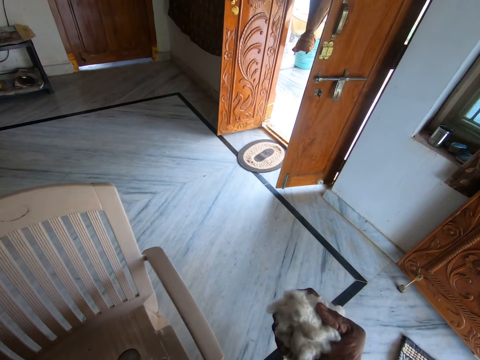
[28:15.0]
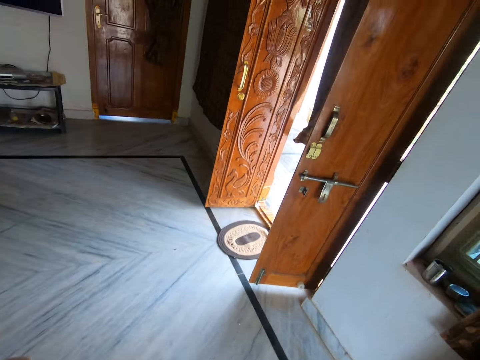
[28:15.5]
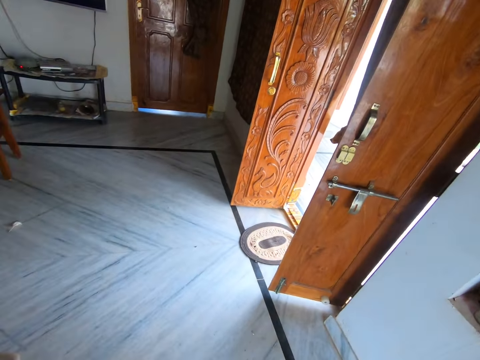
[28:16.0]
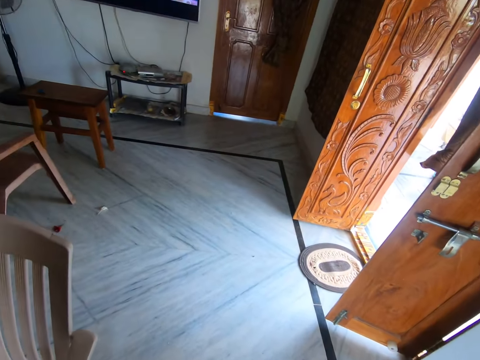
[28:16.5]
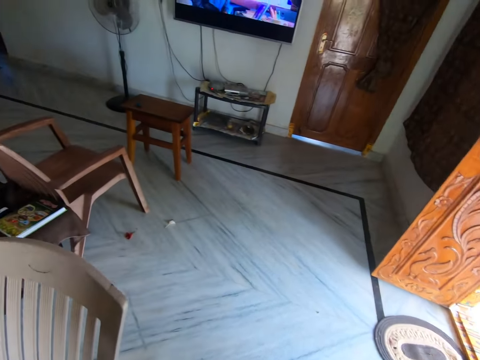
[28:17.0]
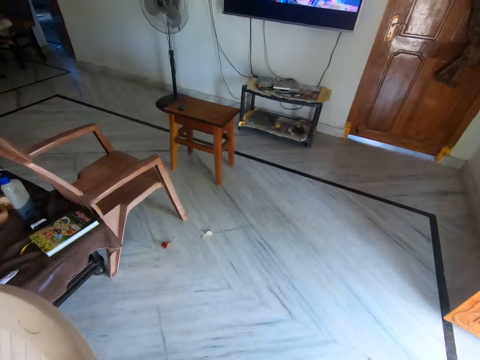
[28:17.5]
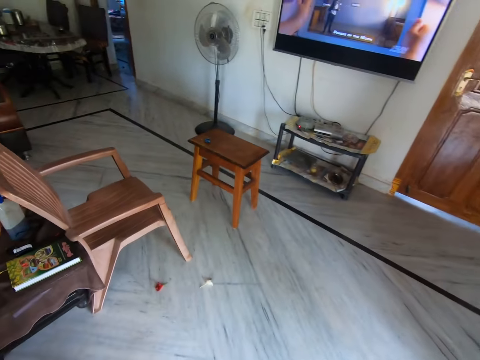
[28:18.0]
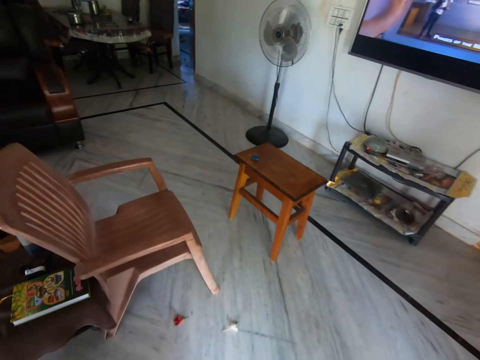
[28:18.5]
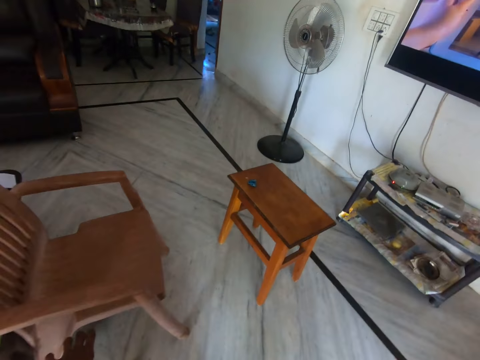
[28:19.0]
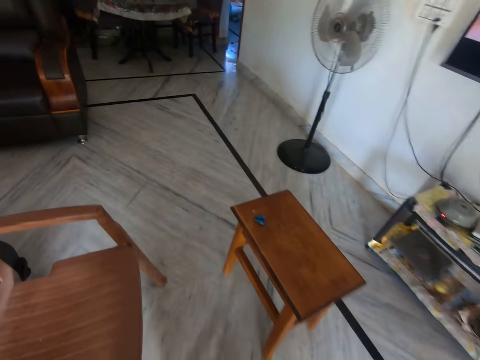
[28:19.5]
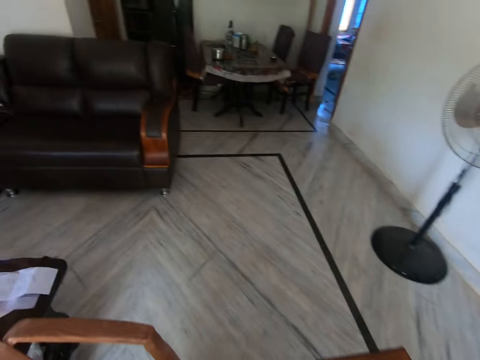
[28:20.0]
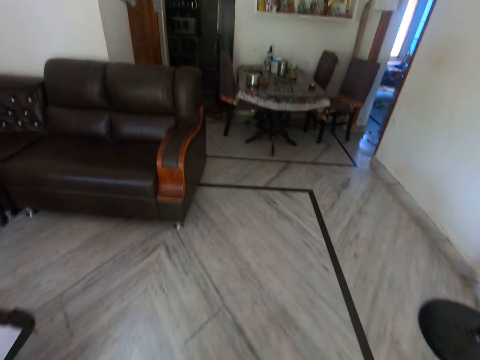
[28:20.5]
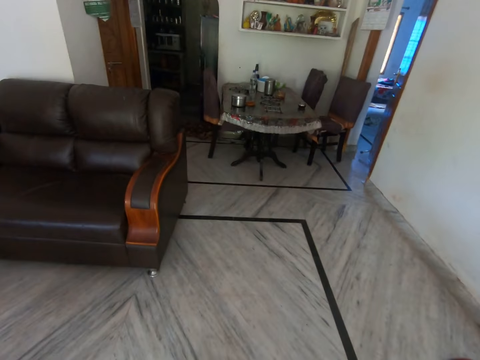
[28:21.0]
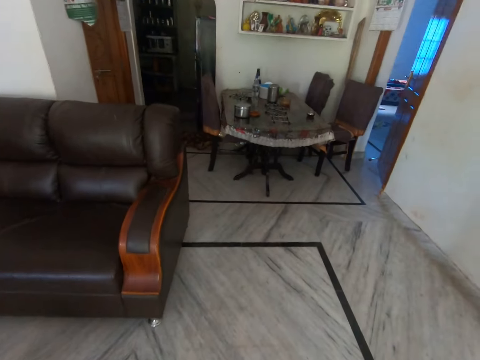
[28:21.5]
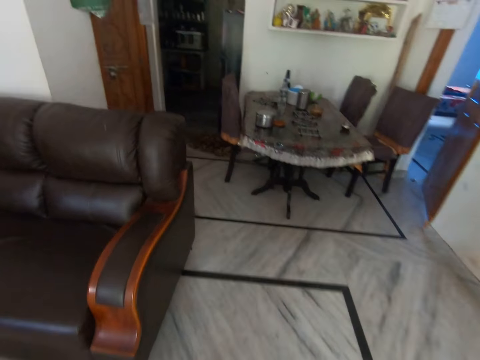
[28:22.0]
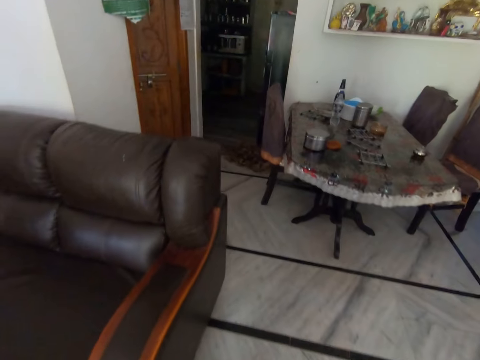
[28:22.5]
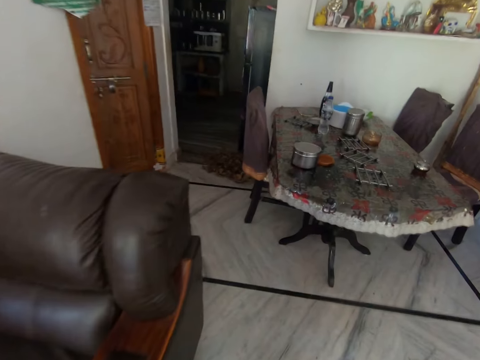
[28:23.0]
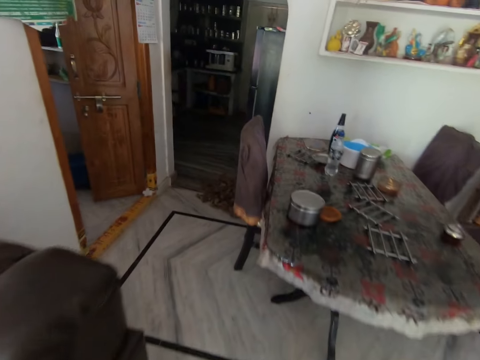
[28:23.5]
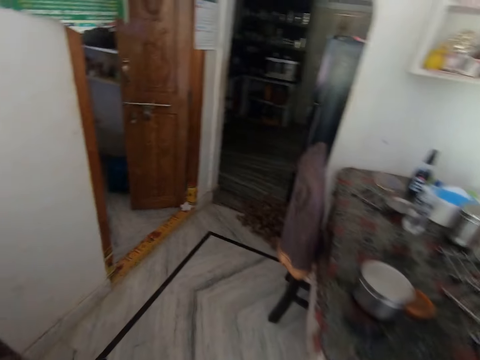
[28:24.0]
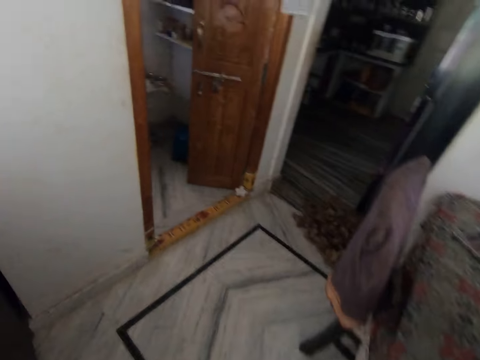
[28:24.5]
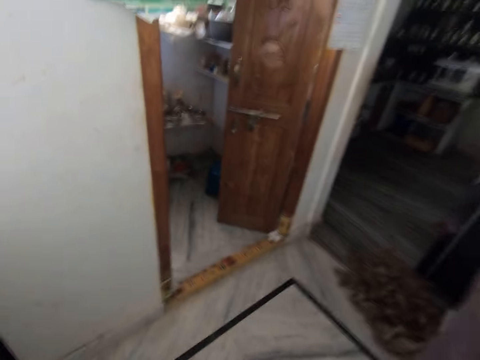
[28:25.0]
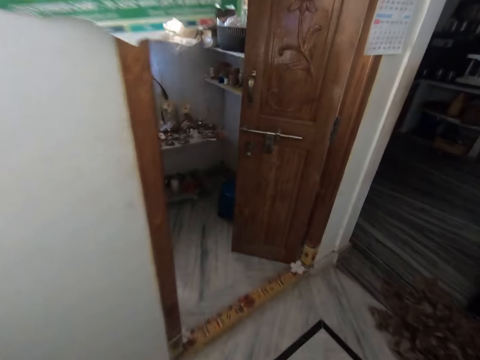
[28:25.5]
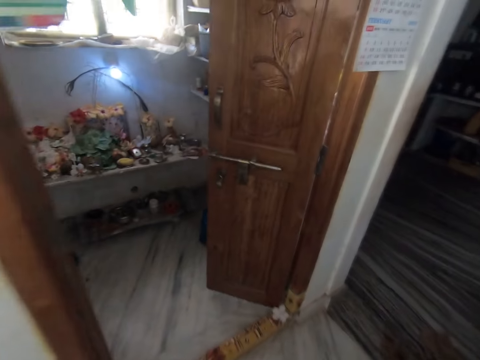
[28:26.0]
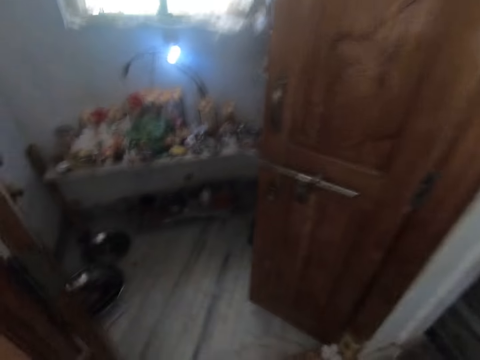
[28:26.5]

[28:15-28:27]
The camera wearer walks in the house.

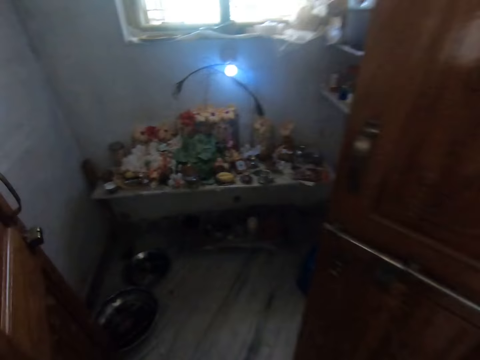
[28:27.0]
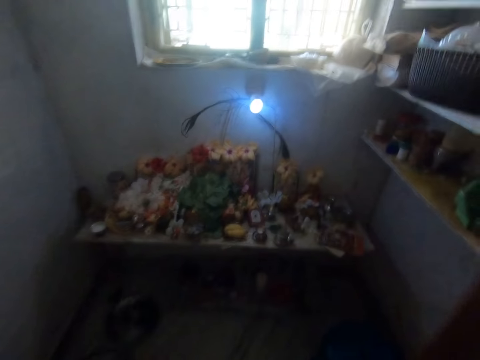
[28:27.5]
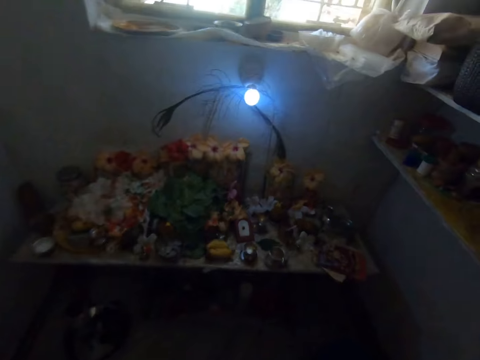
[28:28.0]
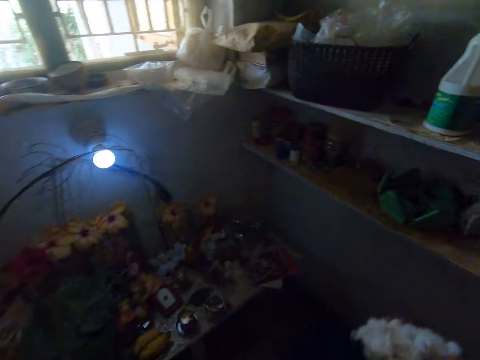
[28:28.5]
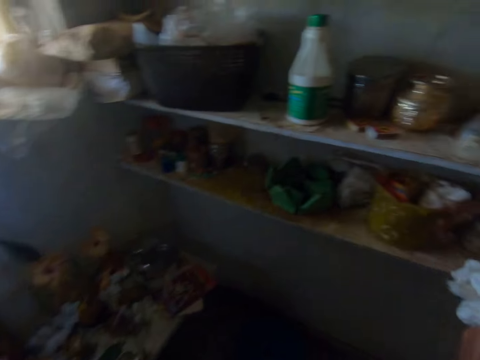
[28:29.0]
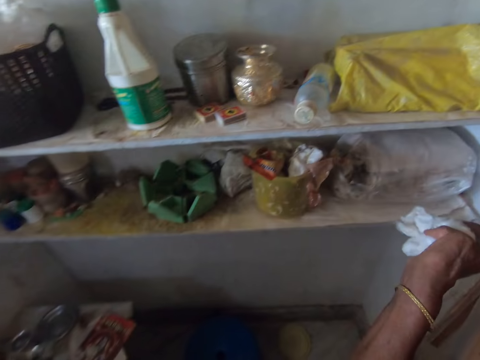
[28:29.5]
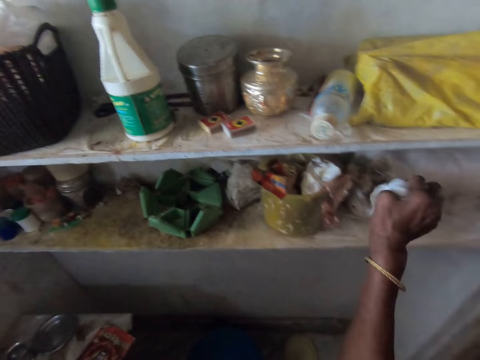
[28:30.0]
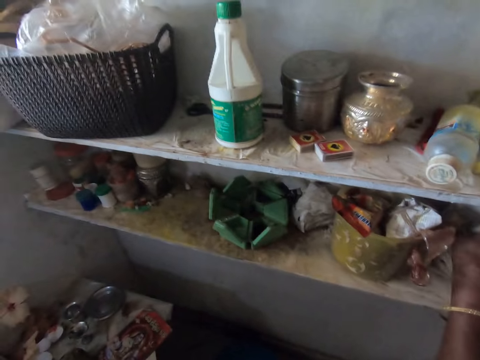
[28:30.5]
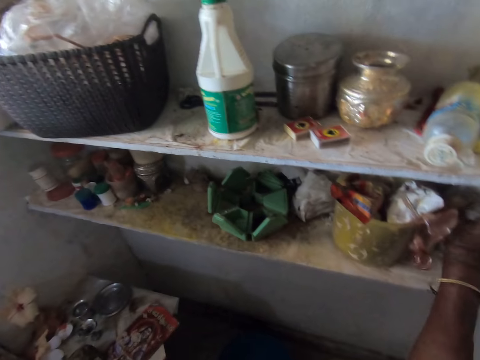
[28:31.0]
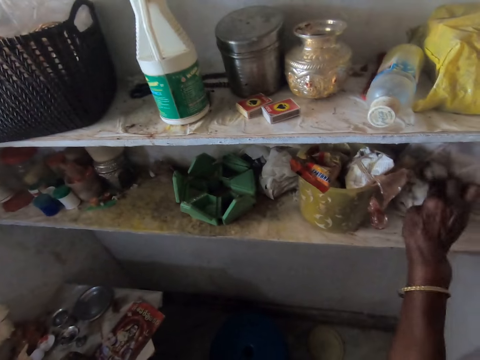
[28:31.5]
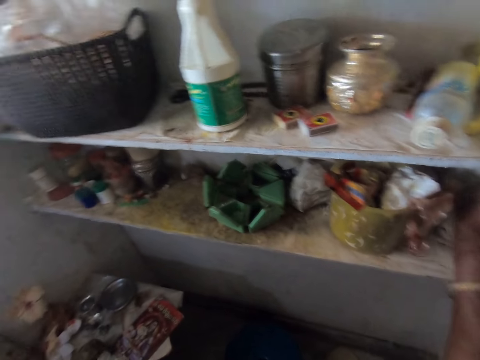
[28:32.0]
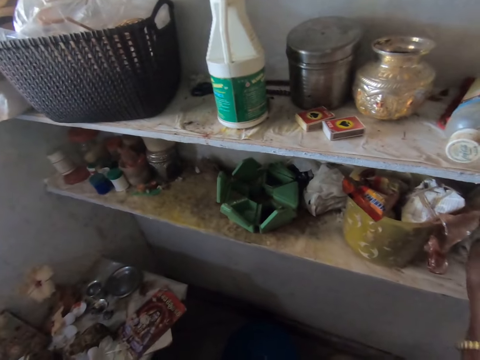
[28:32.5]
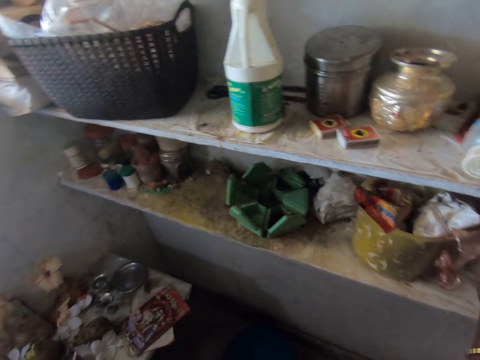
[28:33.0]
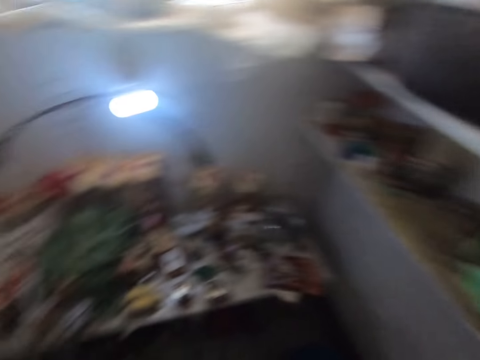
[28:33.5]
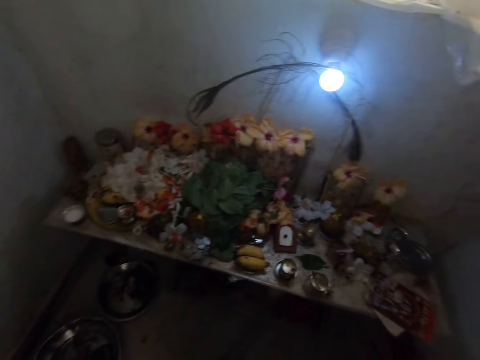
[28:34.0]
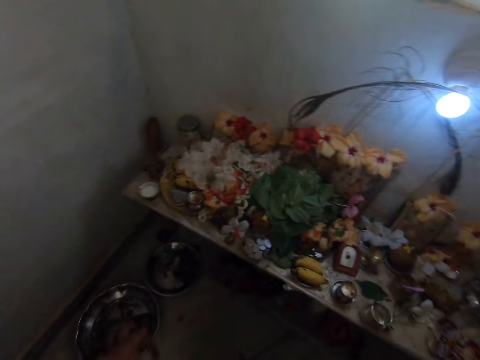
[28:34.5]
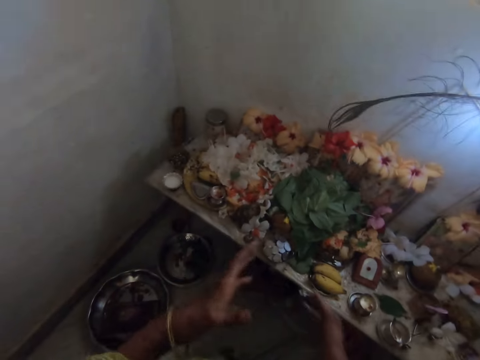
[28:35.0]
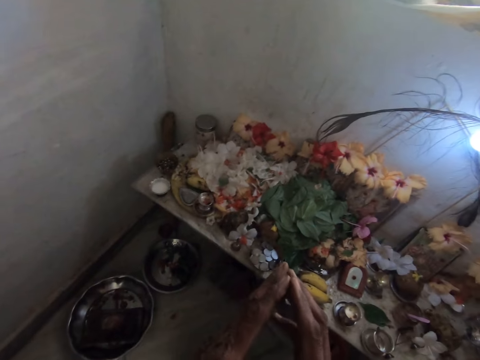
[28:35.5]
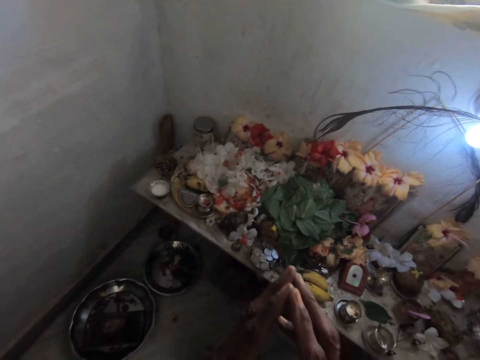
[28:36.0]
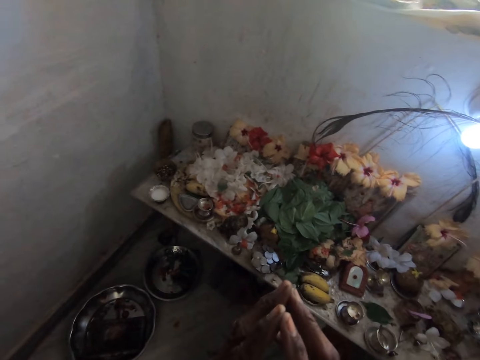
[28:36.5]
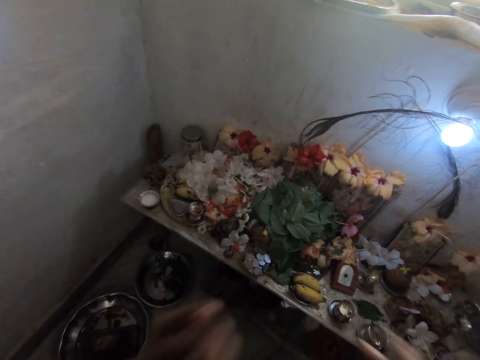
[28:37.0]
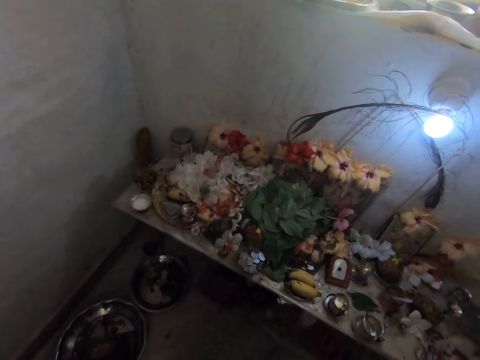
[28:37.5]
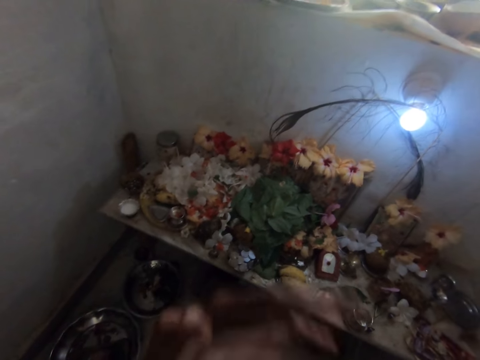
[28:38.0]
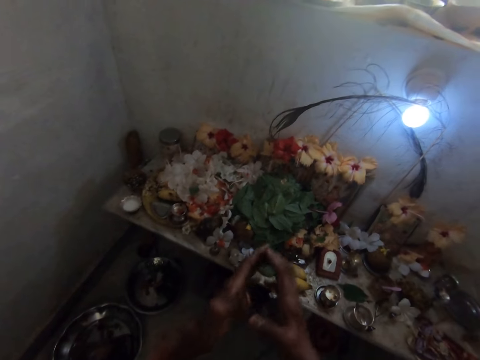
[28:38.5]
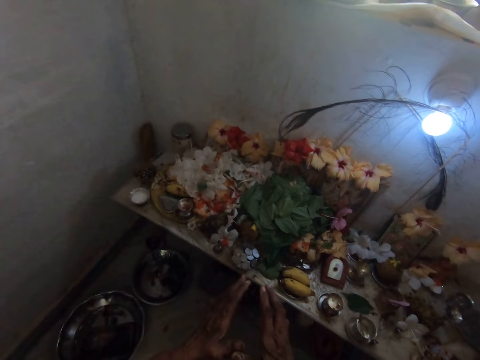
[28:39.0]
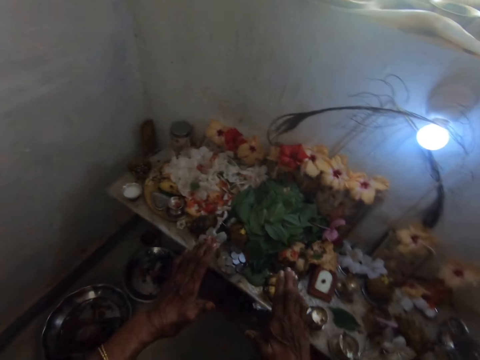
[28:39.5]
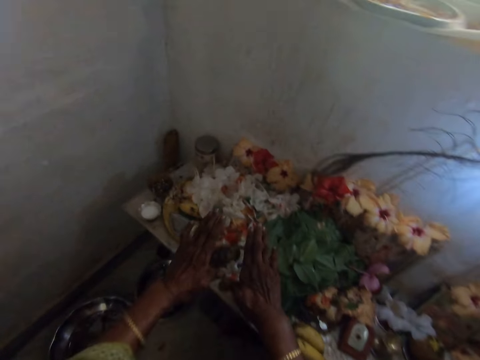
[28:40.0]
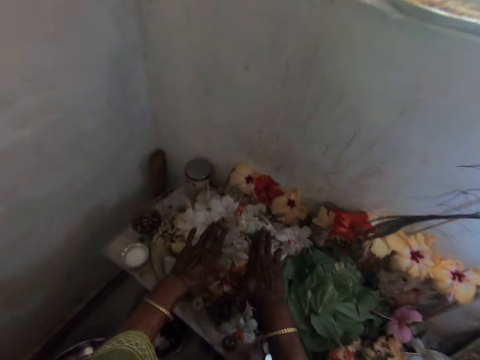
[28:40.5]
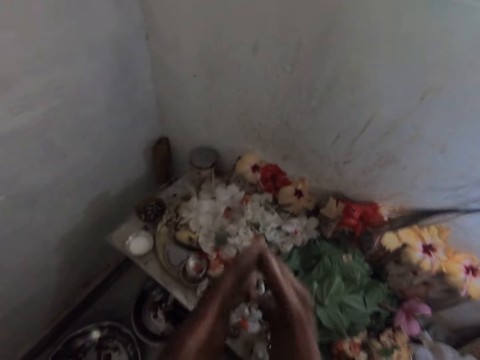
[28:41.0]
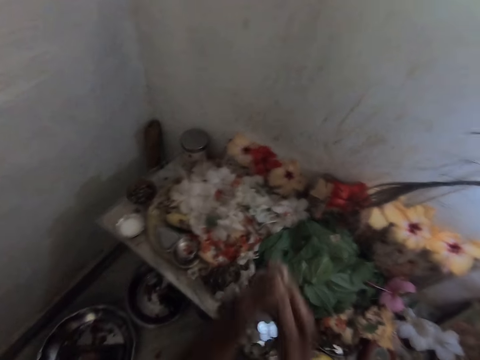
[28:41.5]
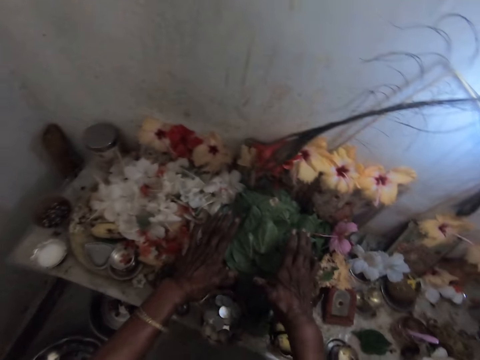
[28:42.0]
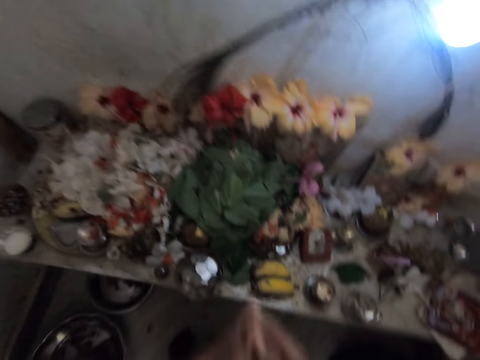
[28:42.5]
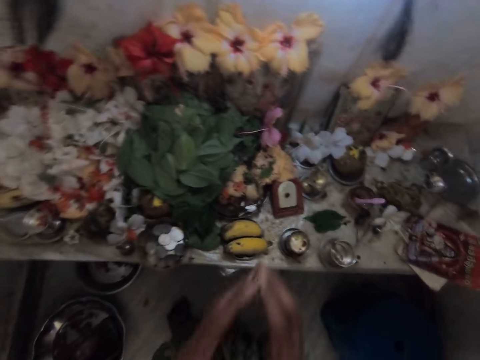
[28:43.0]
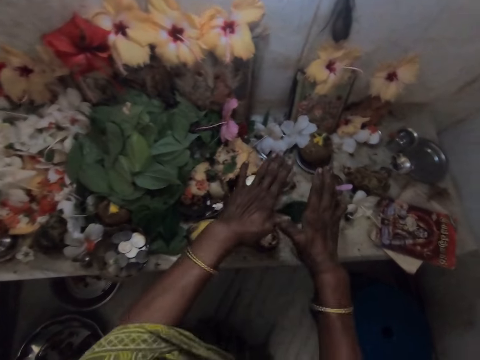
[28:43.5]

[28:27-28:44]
The camera wearer drops the cotton on a shelf with her right hand. She stands beside the prayer table. She prays and closes her palms. She touches her face with her hands. She touches a flower on the table with her hands. She touches her face with her hands again. She touches another flower on the table with her hands. She touches her face with her hands again.
